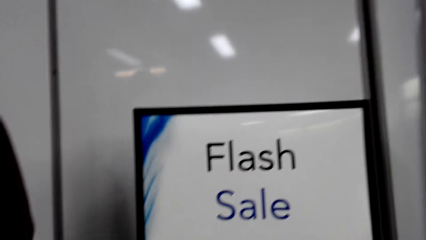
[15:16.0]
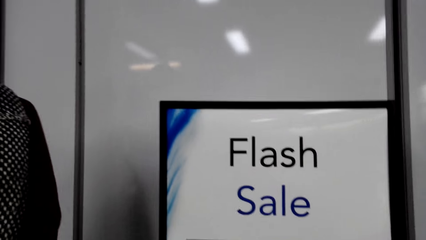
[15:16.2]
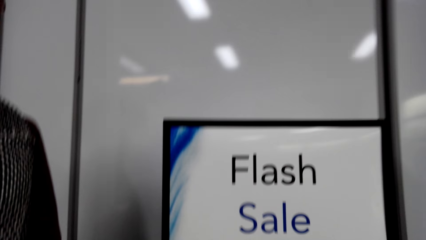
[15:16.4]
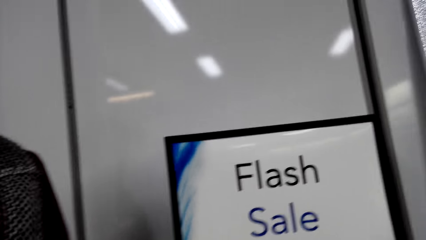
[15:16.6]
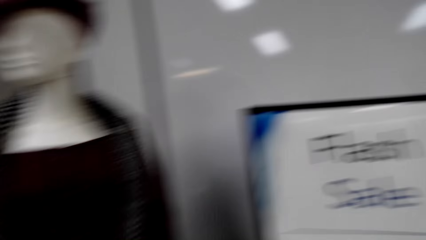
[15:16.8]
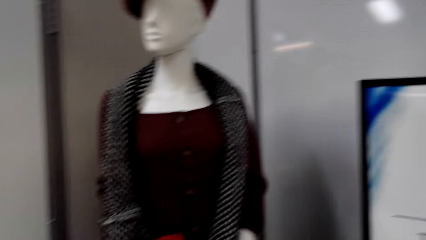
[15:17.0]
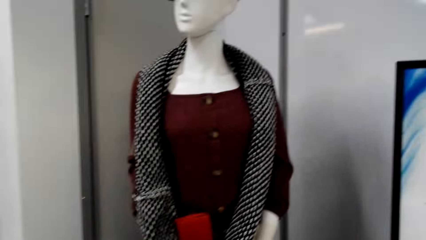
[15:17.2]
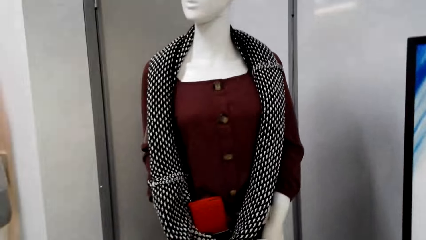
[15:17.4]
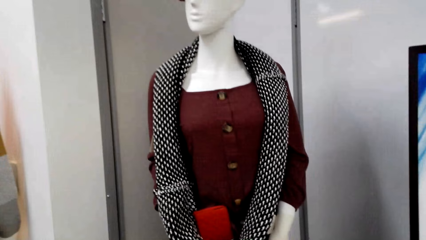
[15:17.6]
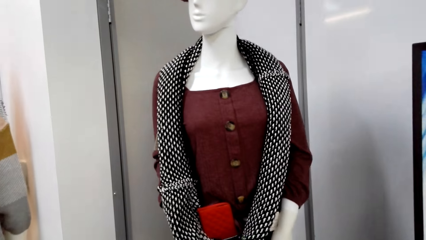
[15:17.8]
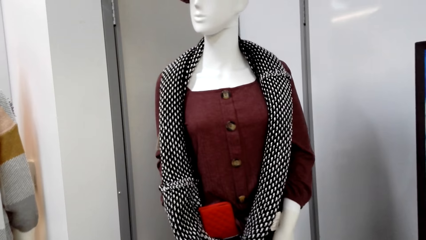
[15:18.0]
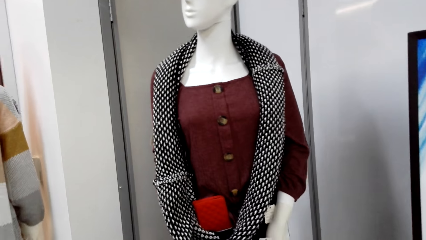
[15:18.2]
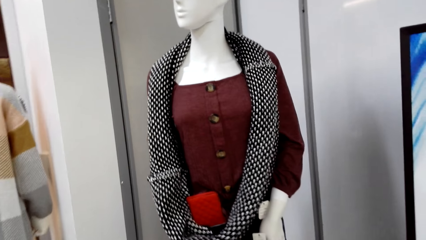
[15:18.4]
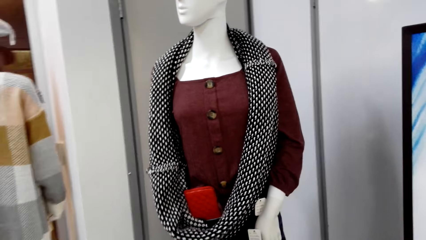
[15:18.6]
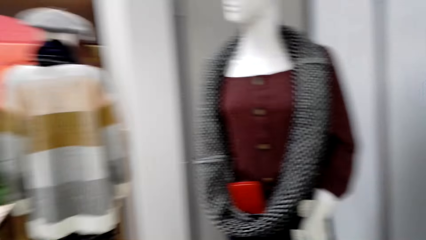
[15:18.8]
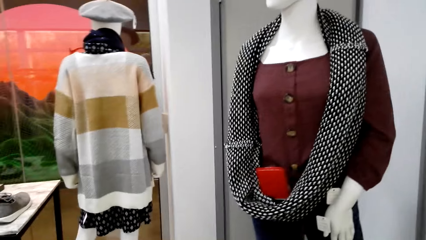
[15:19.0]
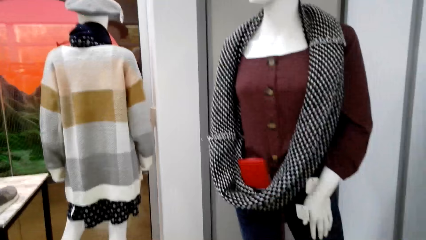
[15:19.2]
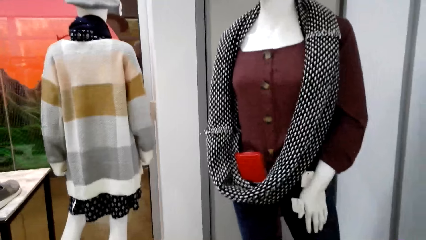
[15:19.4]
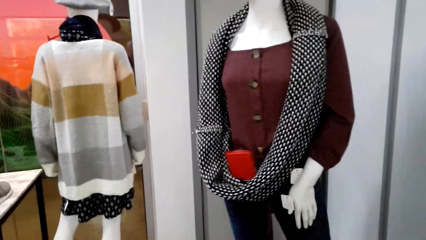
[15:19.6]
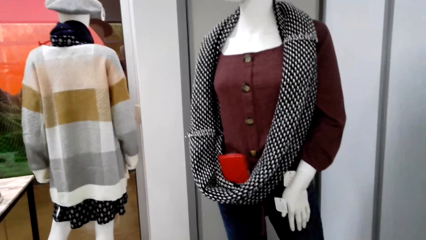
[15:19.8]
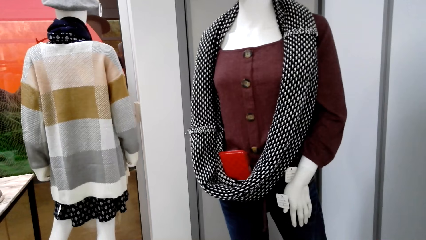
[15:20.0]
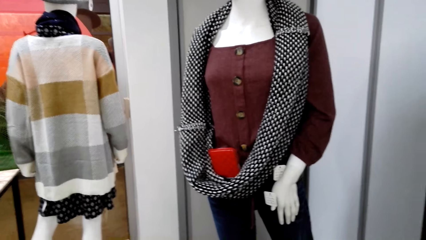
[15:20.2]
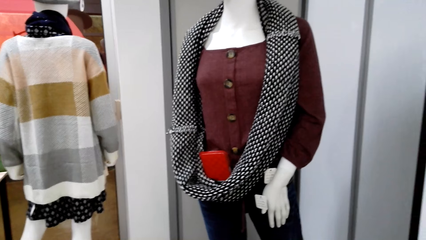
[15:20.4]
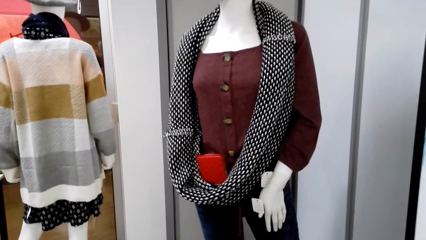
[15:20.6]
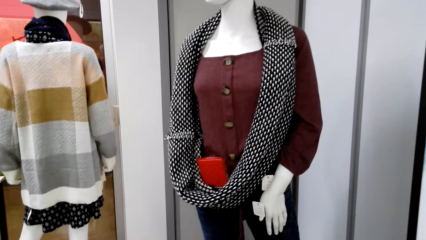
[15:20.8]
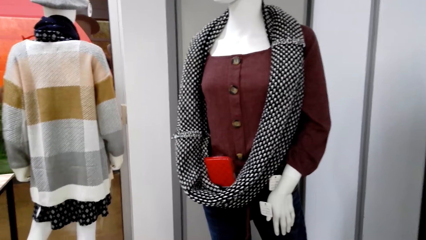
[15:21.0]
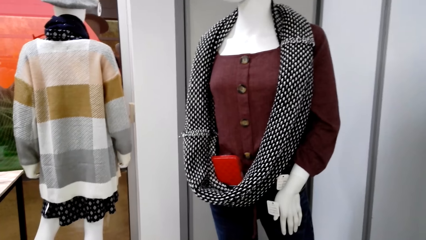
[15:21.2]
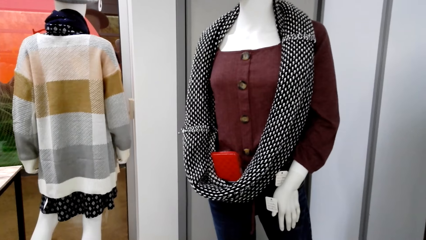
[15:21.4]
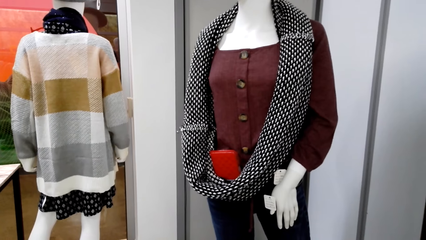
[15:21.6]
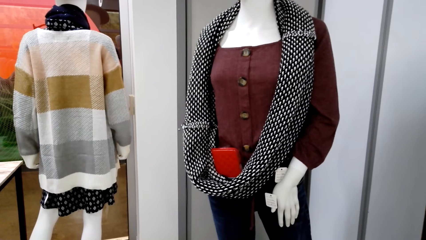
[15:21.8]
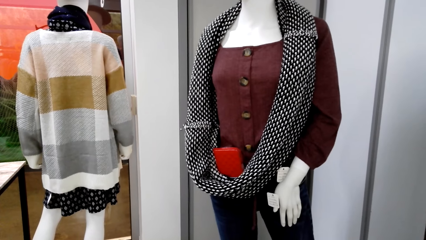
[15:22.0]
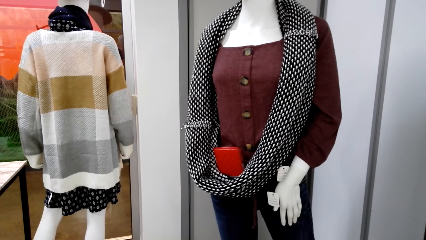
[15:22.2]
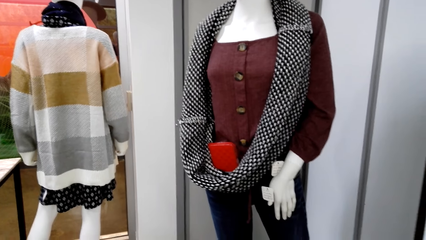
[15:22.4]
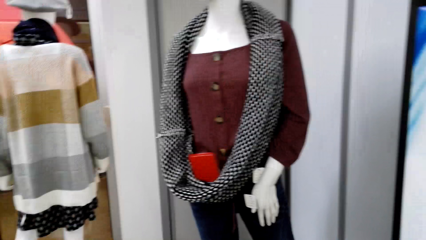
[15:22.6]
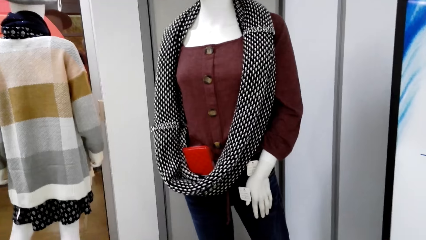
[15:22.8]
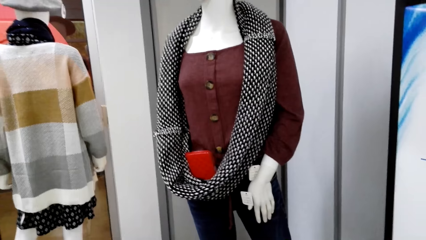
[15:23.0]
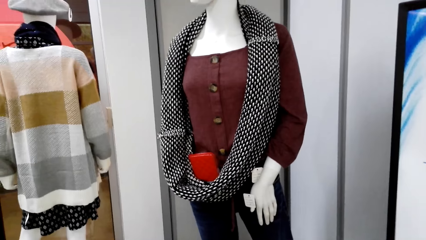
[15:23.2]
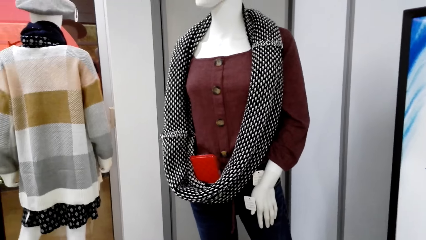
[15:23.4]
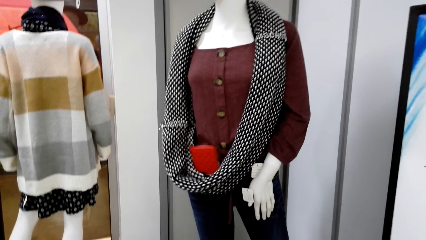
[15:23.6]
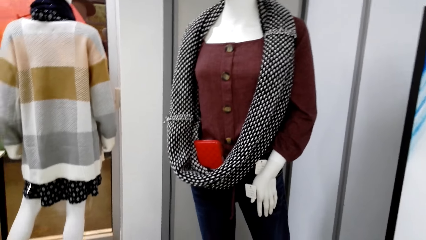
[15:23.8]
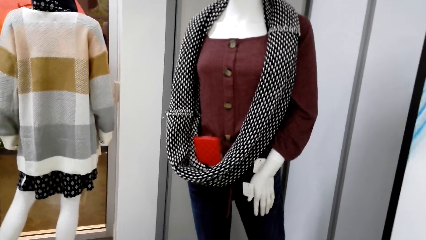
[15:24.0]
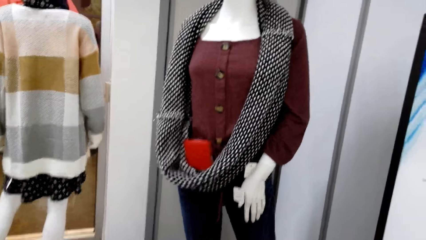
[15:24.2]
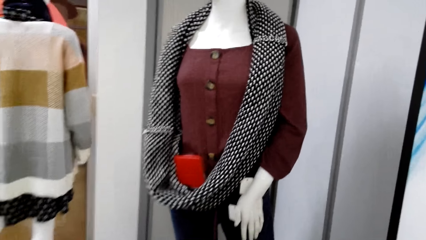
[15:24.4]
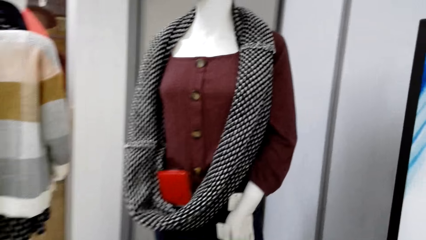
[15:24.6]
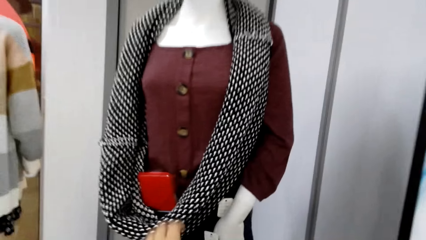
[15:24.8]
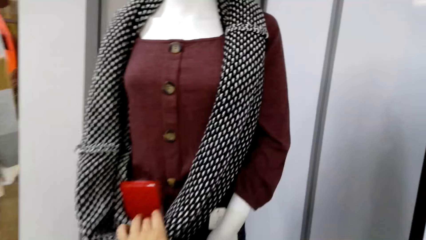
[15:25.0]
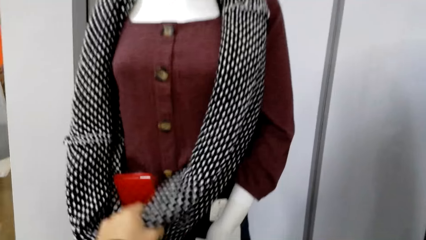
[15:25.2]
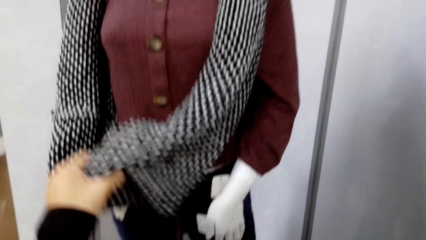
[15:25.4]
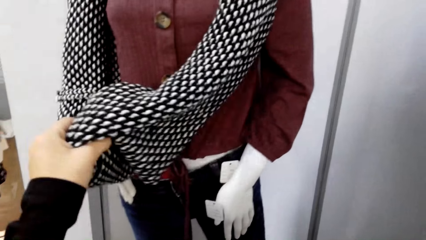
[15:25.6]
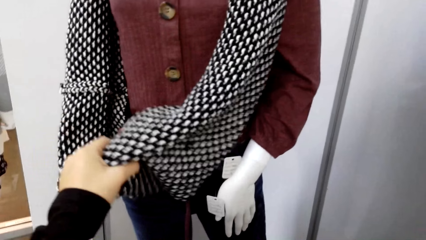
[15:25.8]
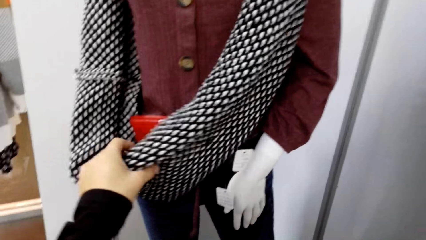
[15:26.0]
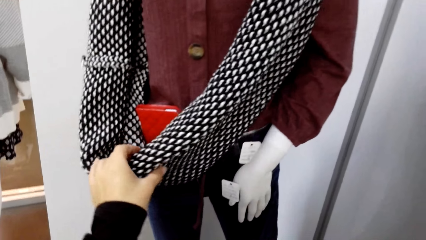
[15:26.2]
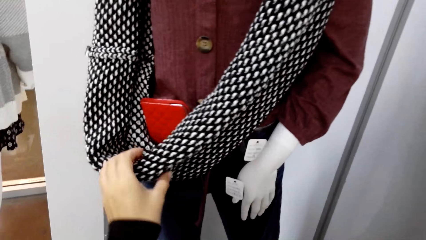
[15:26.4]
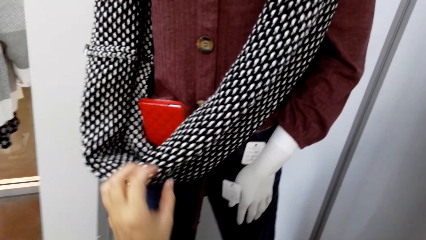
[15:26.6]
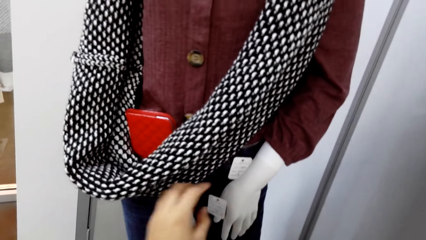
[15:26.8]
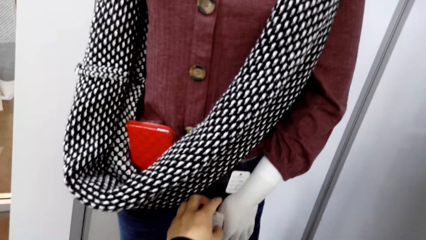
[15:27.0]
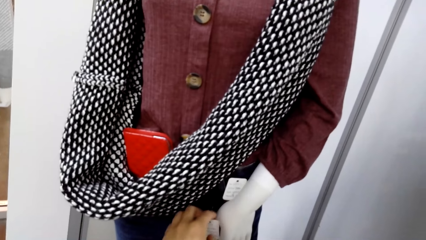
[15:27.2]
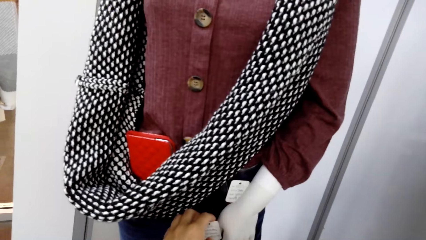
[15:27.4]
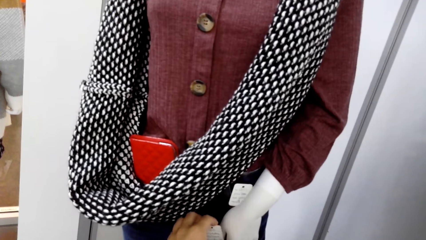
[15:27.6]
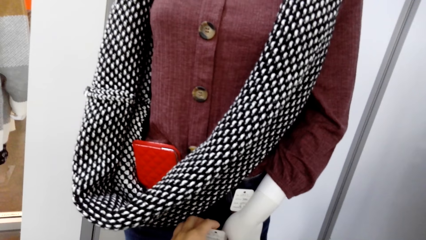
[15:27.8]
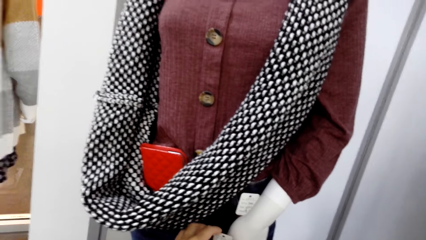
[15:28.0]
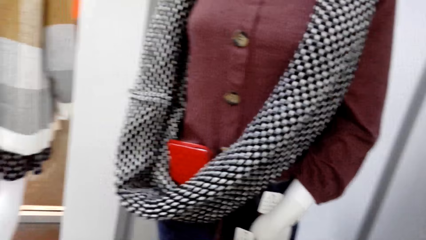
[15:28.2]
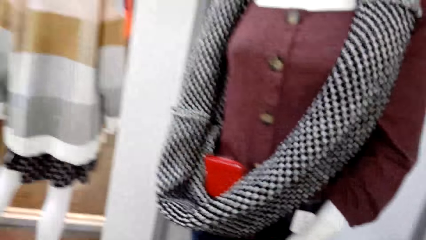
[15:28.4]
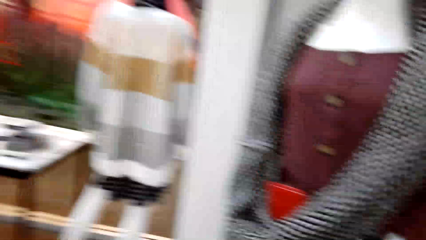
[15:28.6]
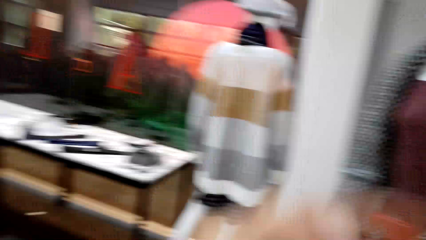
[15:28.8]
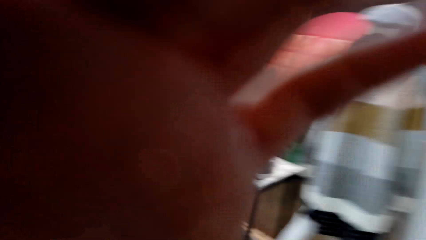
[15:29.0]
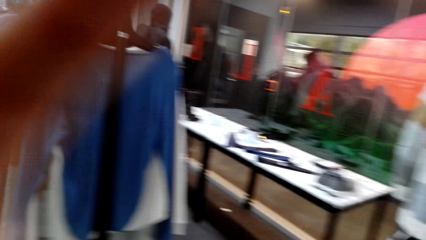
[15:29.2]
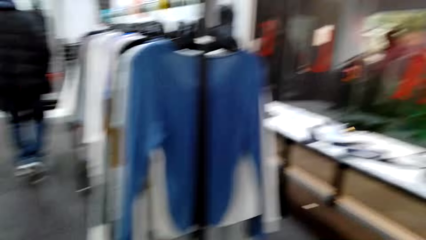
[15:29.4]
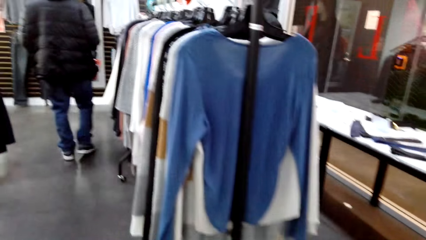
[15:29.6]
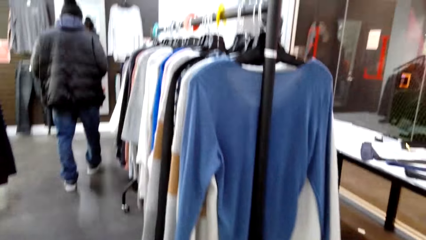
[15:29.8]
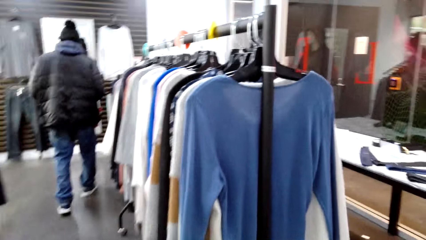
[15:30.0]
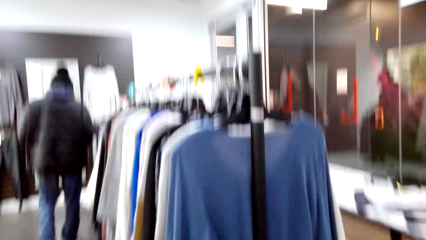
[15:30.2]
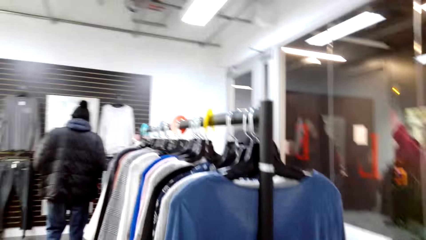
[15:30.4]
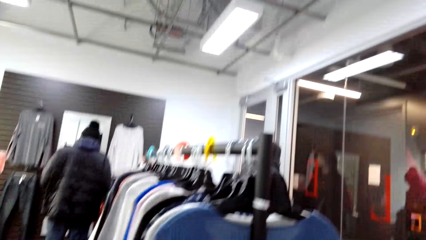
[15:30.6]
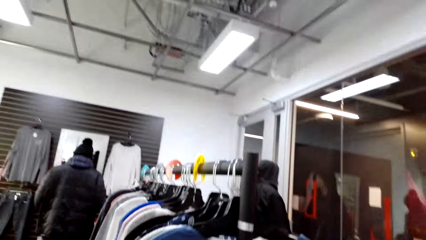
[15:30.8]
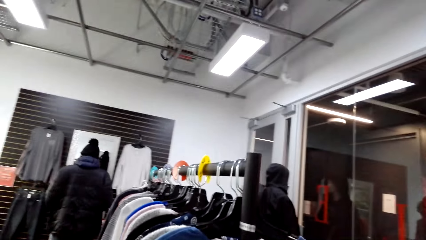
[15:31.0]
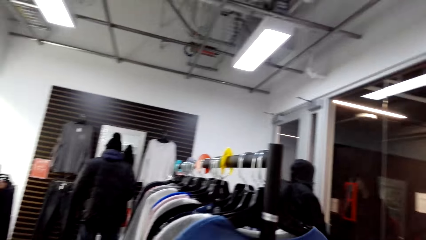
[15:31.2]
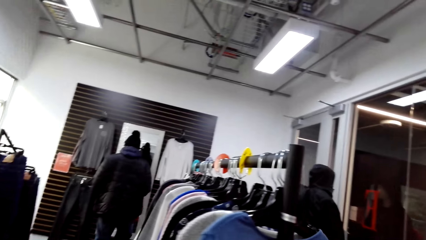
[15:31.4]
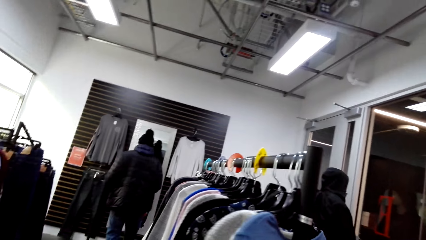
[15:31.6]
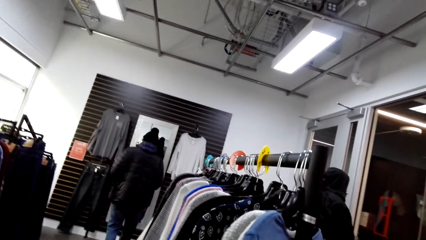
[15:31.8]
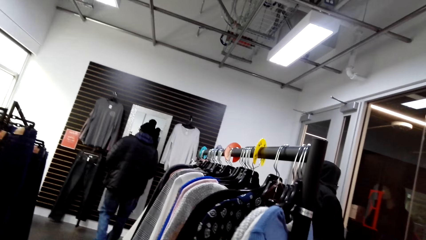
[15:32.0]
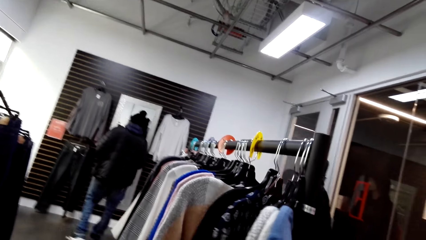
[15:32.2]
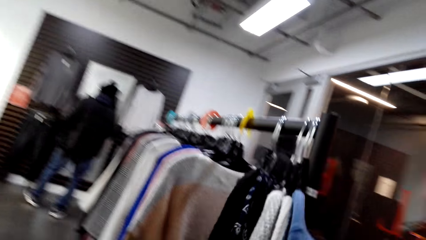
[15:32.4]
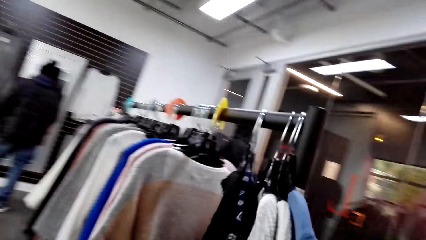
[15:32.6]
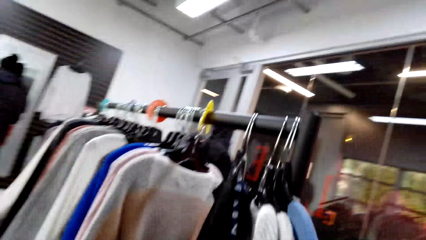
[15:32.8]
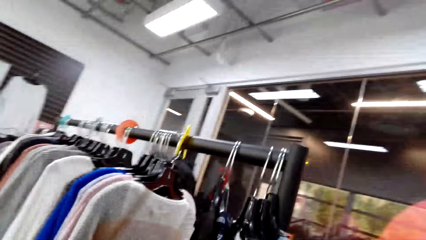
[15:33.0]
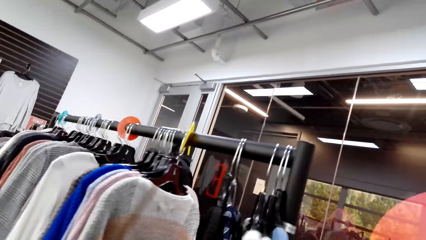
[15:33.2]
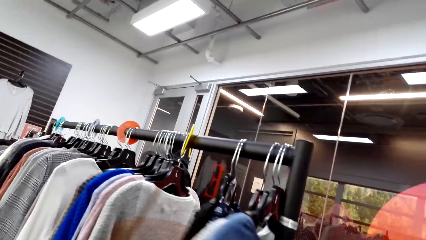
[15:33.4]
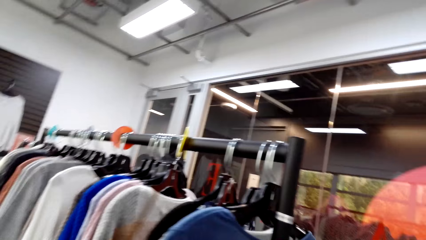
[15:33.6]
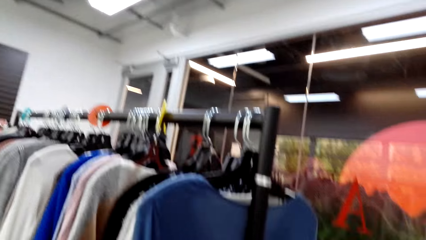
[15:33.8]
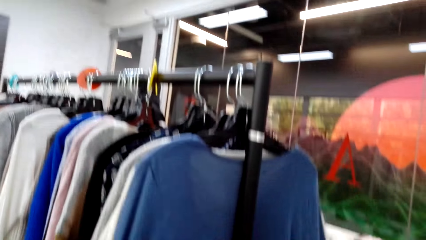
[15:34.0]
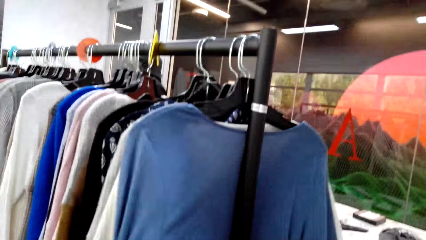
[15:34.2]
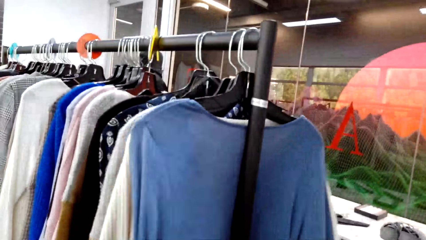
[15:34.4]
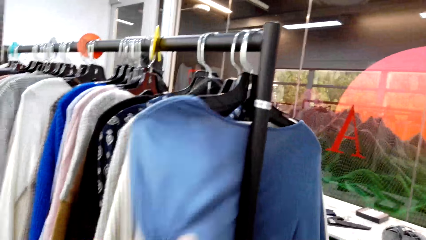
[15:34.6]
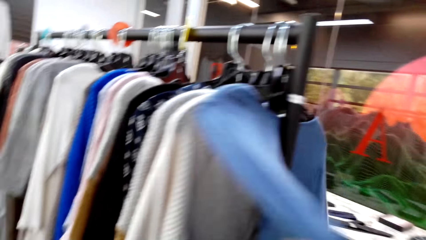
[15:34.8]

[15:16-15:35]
The camera wearer looks around the store. They look at the scarf on the mannequin. They look at the price tag. They walk around, look around the store and look at the clothes on the rack.
